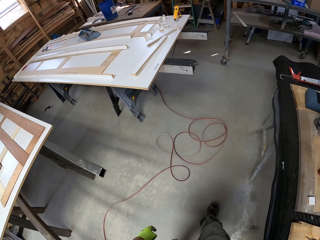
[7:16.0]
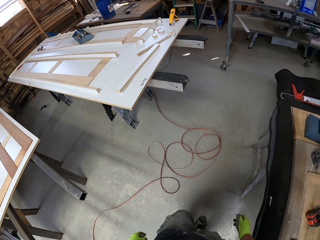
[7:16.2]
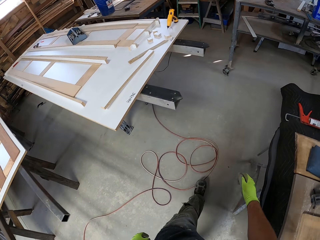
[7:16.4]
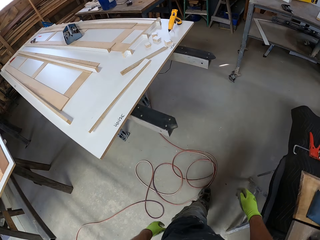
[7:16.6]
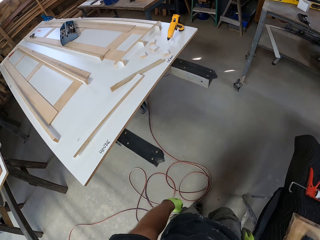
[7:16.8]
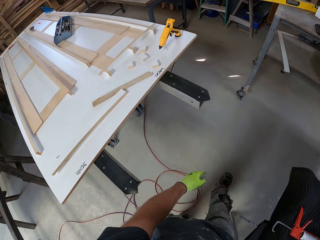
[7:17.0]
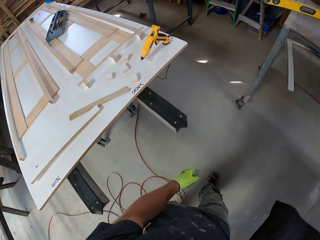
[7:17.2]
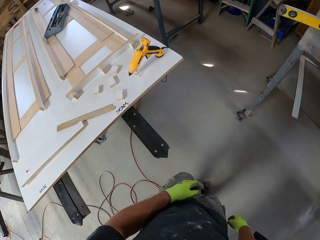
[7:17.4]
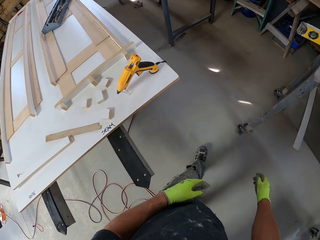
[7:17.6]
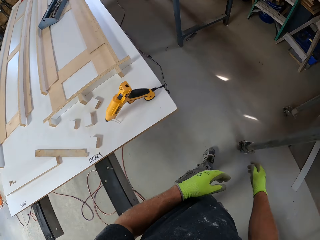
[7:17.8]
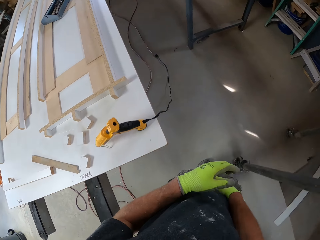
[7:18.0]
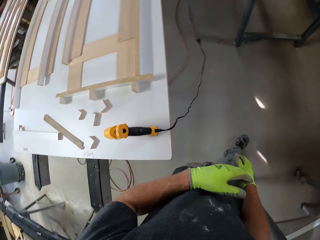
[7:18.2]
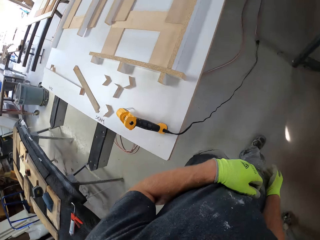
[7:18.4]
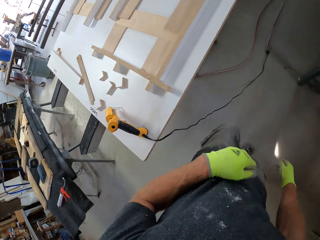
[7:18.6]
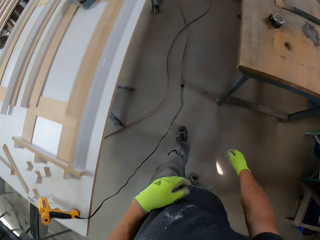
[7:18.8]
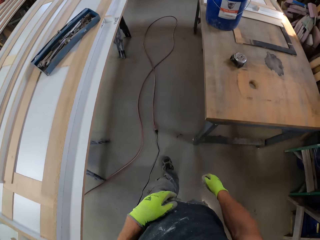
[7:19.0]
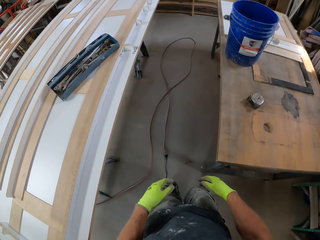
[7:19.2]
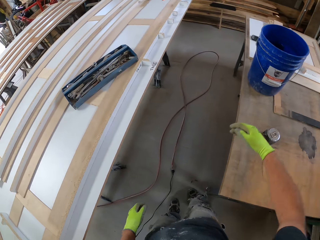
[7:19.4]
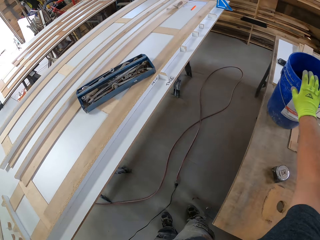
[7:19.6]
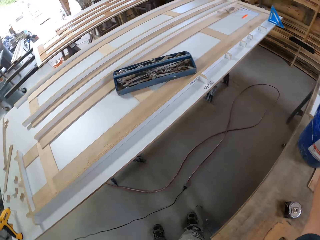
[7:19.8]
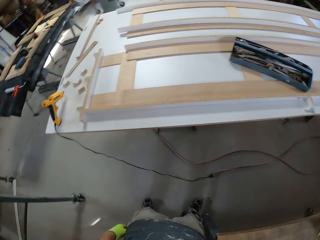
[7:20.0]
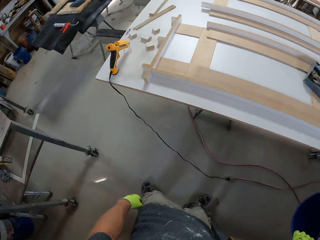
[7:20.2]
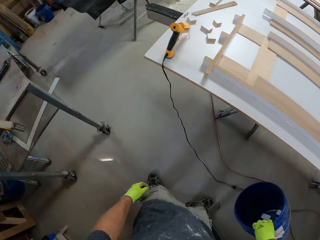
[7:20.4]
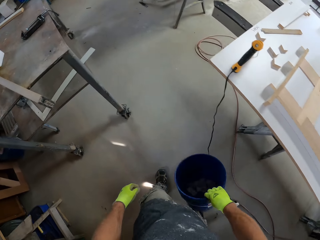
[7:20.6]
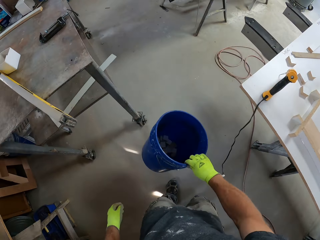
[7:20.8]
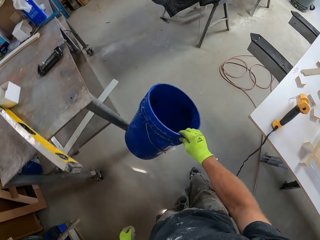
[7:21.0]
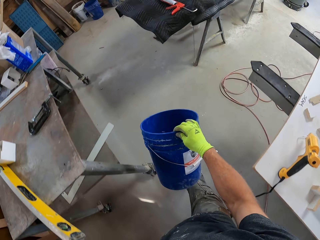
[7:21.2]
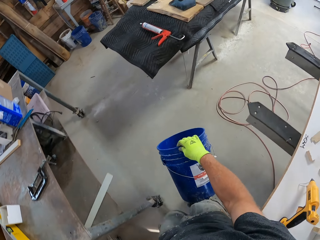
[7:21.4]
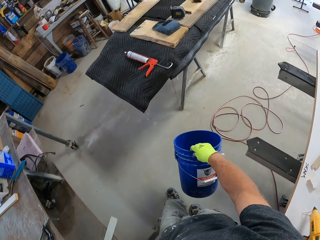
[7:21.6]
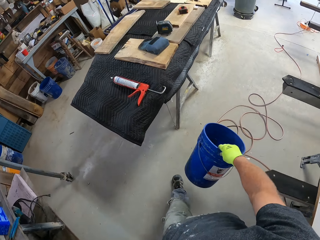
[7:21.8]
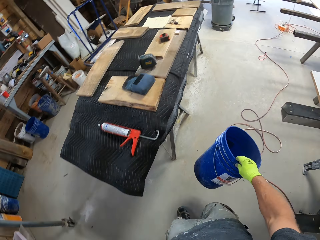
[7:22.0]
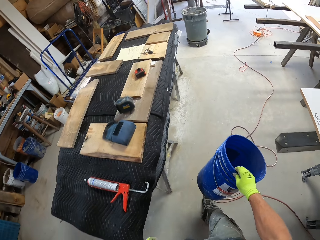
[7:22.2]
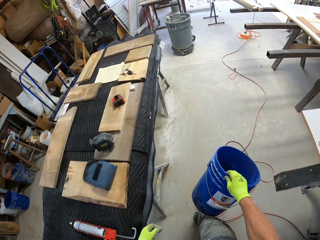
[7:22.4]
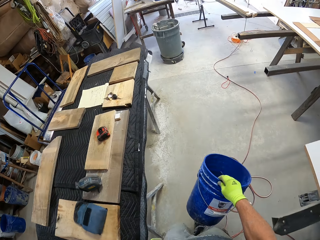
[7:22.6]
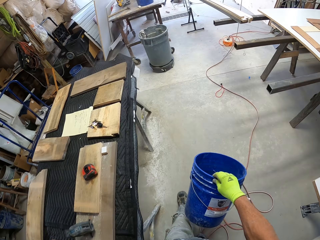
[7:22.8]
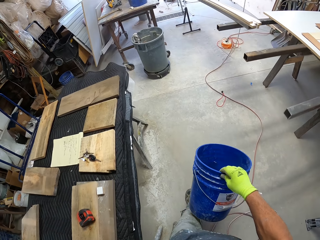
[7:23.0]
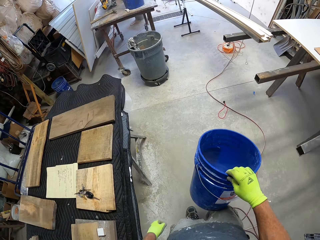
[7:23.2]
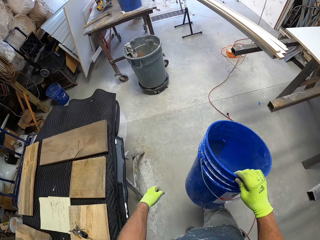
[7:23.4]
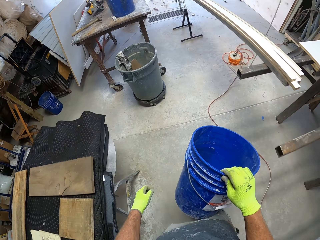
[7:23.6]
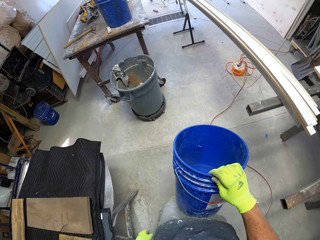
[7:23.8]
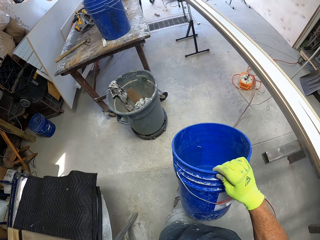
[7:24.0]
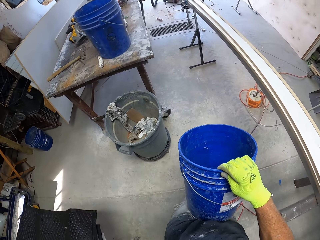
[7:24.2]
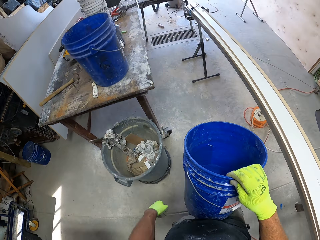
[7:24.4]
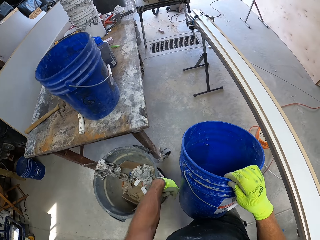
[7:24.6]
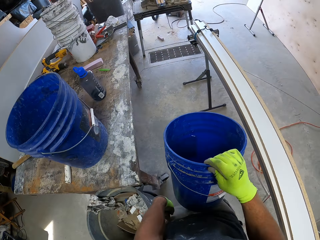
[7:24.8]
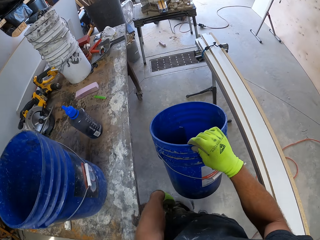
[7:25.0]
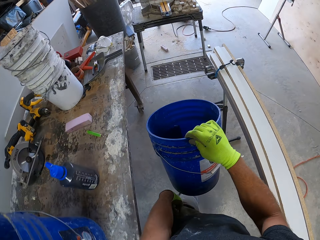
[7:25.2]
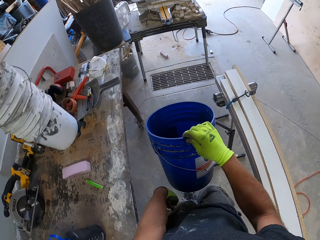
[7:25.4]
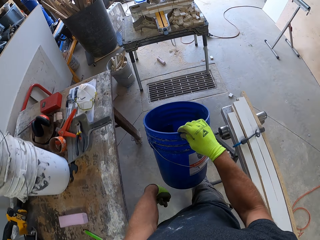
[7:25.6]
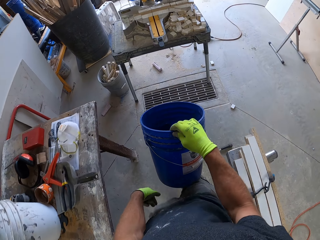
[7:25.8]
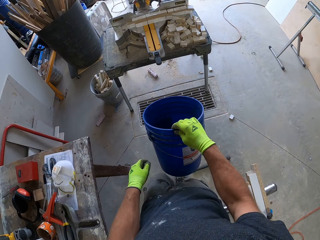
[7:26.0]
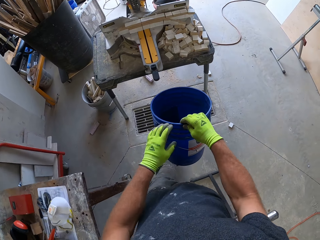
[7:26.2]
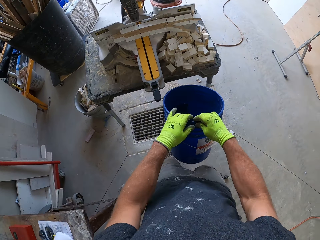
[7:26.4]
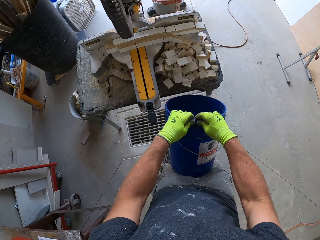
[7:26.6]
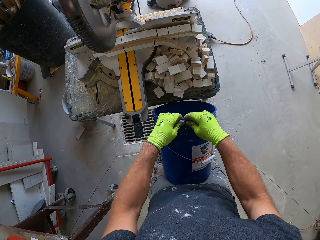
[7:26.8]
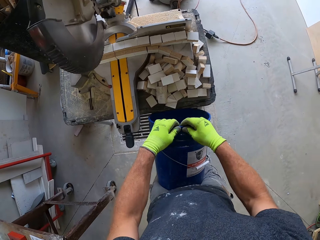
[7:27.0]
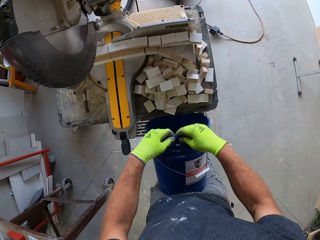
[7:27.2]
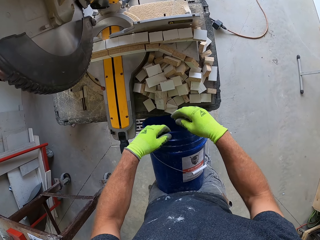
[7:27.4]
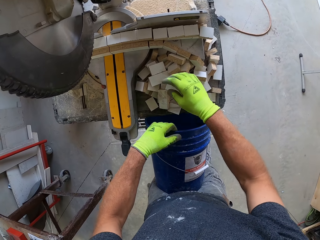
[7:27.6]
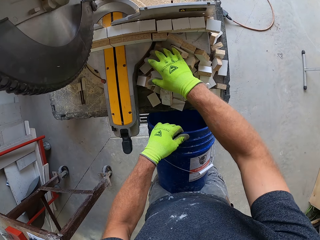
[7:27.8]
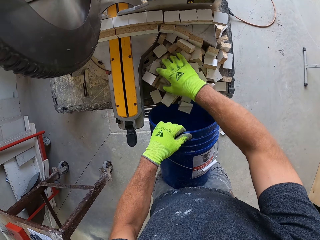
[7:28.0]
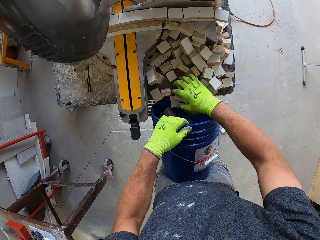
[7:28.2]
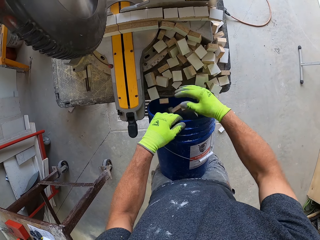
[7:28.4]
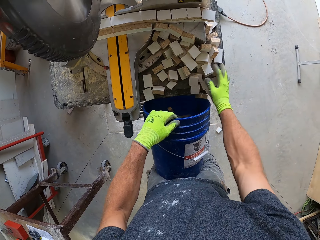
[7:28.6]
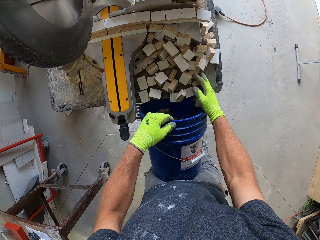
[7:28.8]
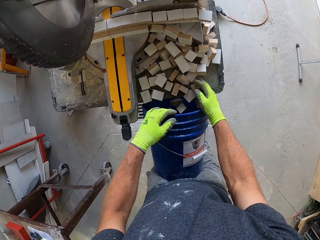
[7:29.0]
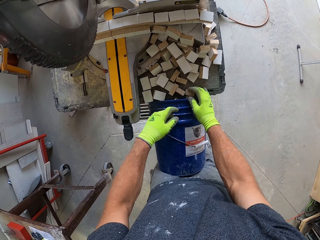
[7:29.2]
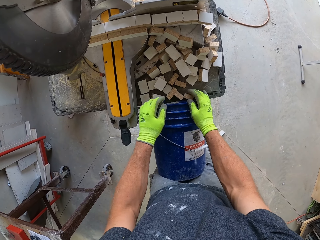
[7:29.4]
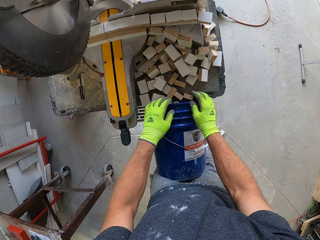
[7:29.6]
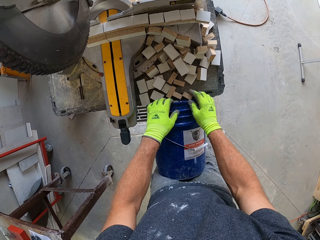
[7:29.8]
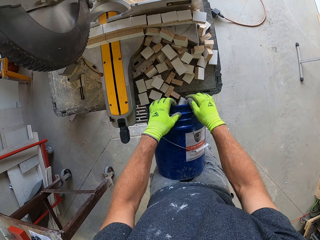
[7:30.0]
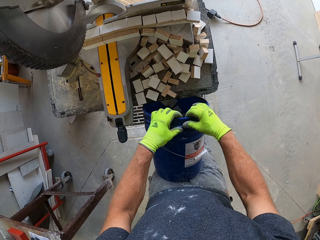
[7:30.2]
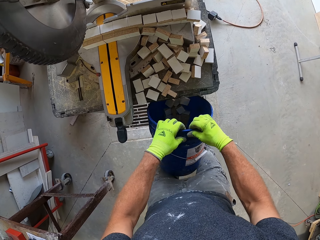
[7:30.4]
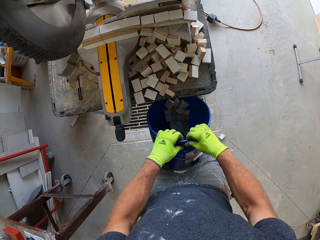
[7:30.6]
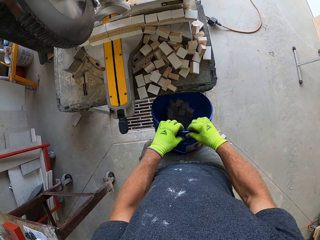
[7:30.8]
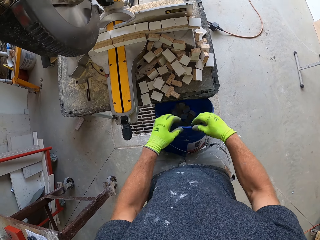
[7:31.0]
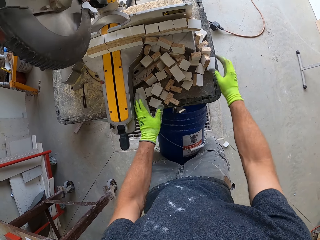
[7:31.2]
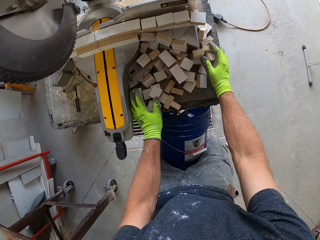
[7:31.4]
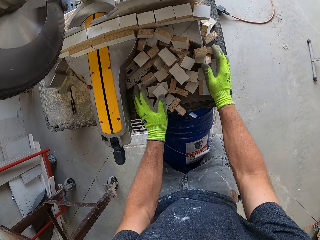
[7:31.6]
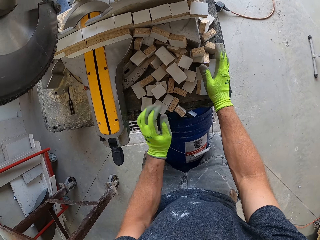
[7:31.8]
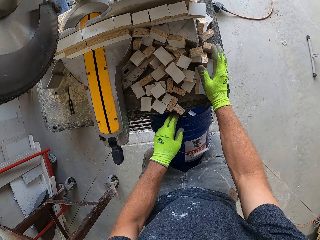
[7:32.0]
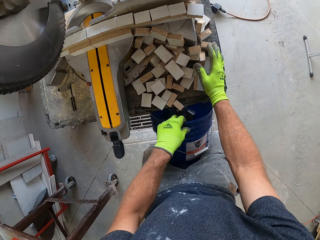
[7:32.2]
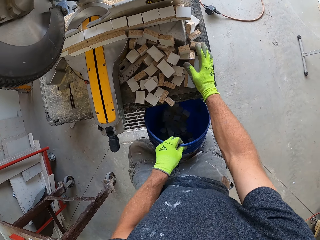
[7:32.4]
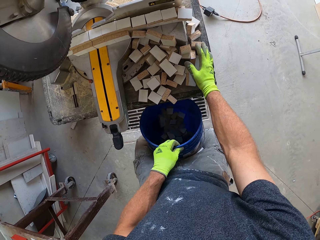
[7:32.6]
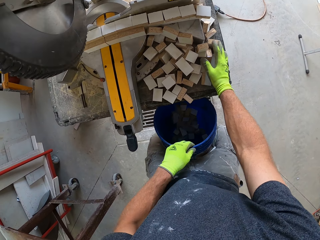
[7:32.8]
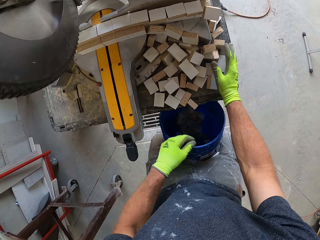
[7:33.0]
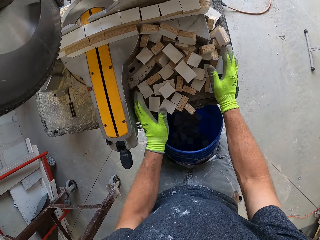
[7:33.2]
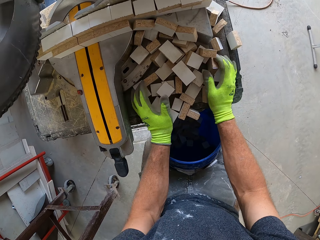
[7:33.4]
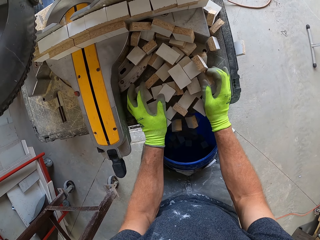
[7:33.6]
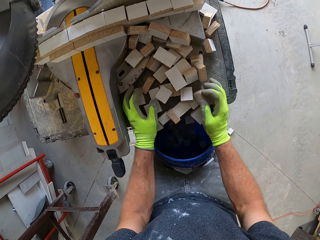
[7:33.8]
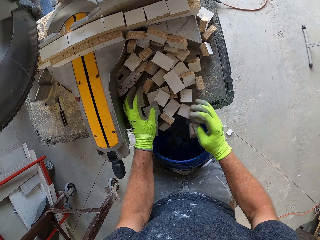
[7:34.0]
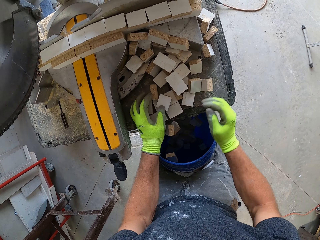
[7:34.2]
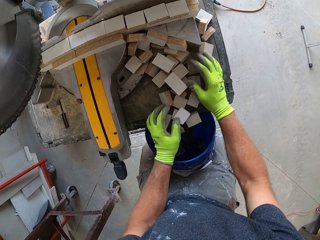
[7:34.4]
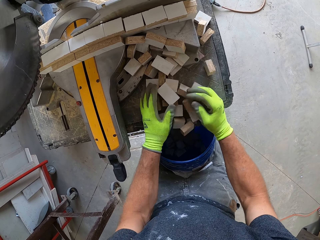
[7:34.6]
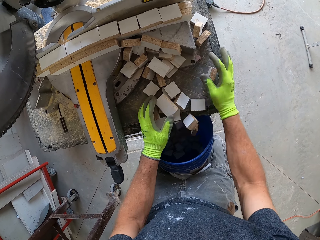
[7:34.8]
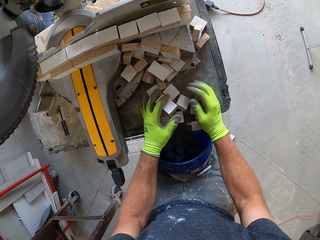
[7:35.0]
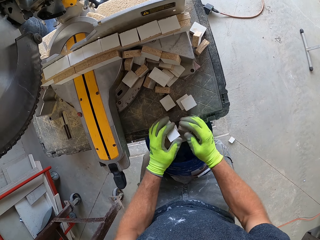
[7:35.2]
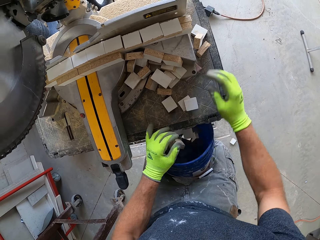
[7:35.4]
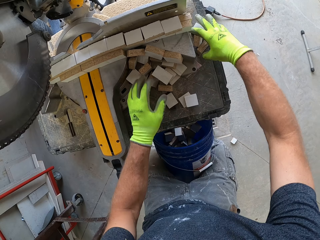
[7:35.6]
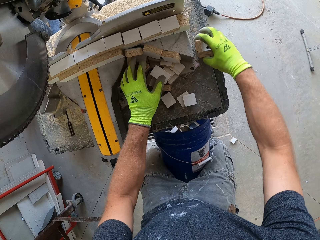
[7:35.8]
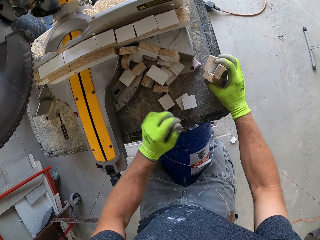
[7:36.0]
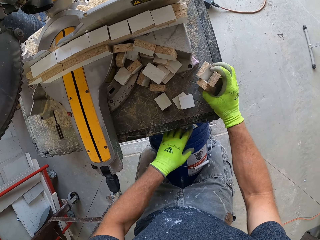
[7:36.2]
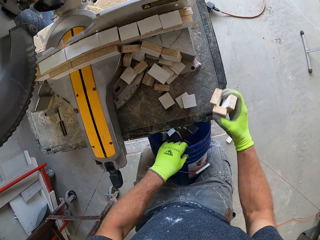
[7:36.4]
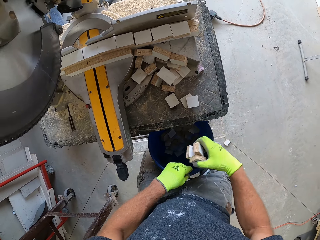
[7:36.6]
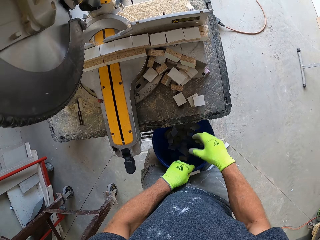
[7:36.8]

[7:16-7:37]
The camera wearer picks up another bucket from a table. He walks to the compound saw with the bucket. He puts the bucket in between his legs. He pours the chopped wood or wood blocks into the bucket. He holds the bucket in between his thighs. He puts the wood blocks in the bucket.
